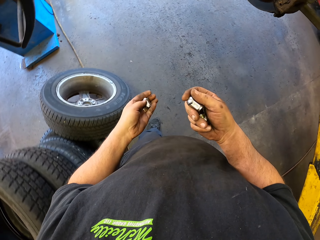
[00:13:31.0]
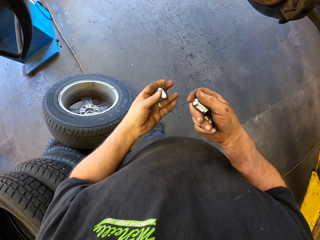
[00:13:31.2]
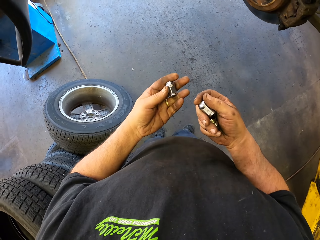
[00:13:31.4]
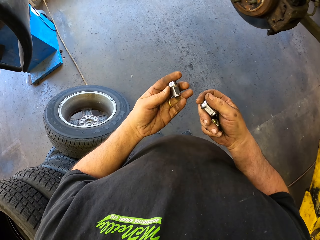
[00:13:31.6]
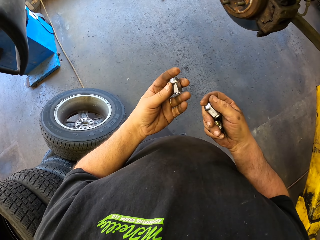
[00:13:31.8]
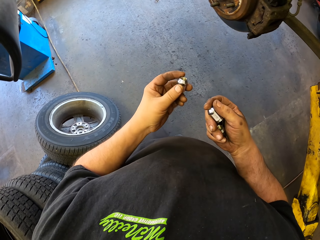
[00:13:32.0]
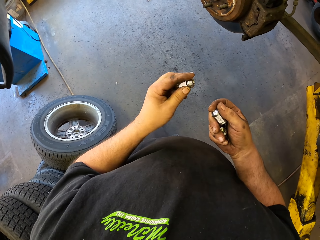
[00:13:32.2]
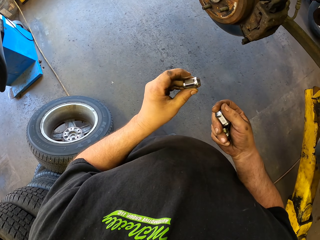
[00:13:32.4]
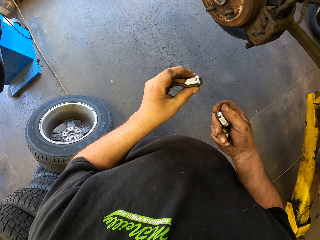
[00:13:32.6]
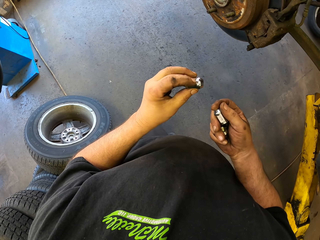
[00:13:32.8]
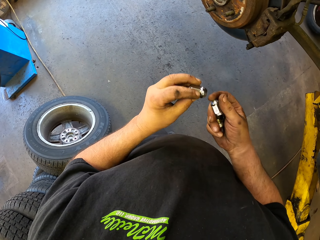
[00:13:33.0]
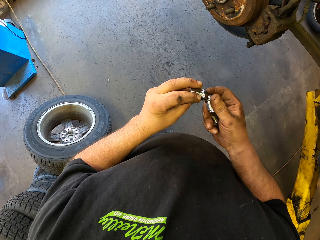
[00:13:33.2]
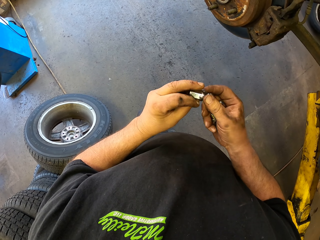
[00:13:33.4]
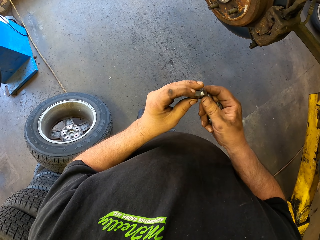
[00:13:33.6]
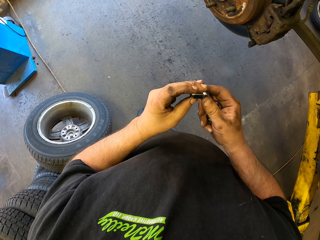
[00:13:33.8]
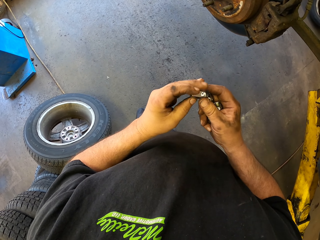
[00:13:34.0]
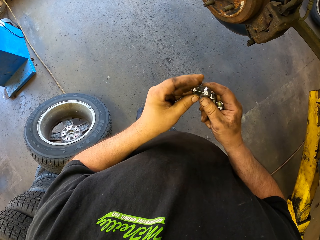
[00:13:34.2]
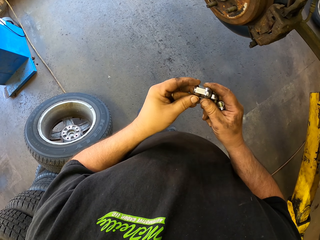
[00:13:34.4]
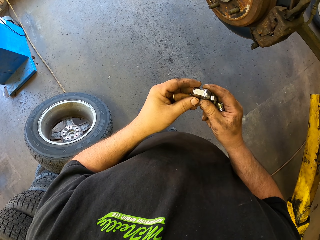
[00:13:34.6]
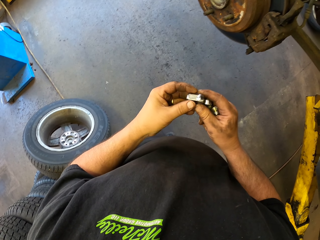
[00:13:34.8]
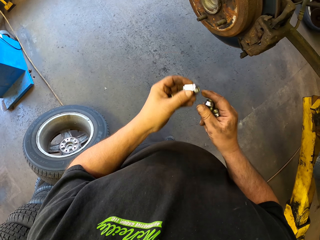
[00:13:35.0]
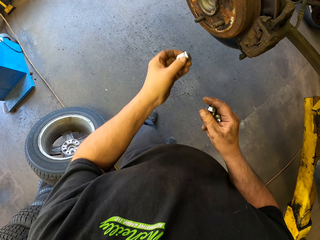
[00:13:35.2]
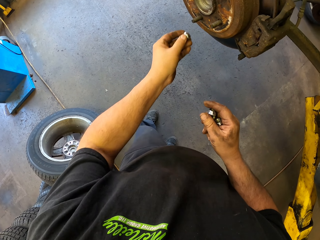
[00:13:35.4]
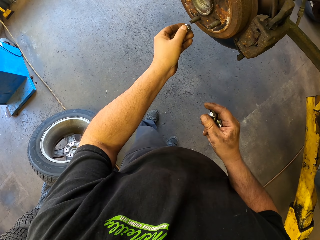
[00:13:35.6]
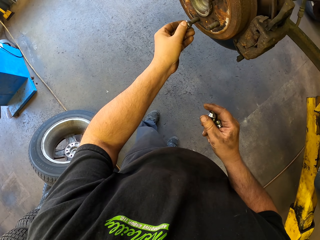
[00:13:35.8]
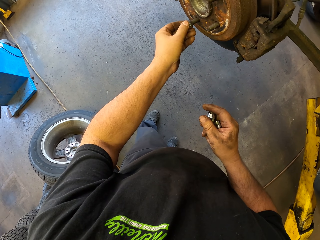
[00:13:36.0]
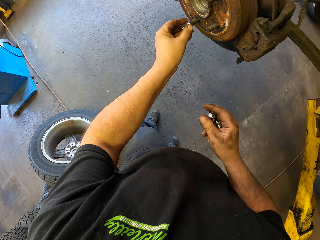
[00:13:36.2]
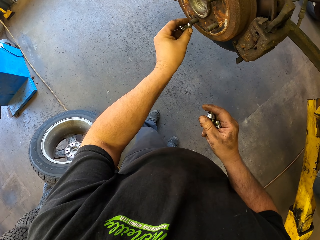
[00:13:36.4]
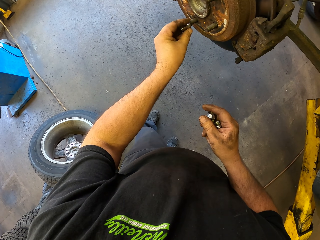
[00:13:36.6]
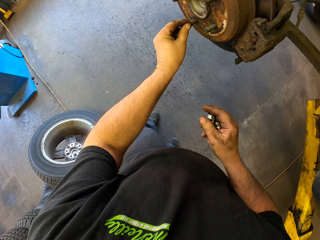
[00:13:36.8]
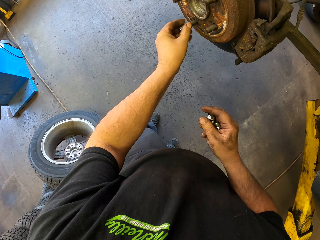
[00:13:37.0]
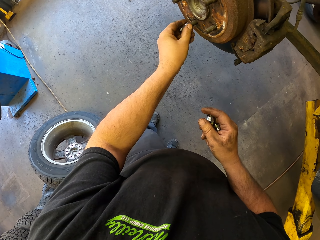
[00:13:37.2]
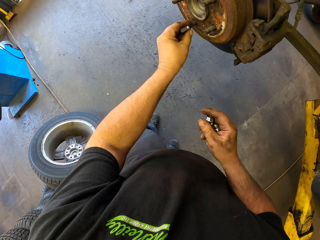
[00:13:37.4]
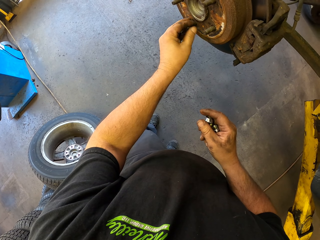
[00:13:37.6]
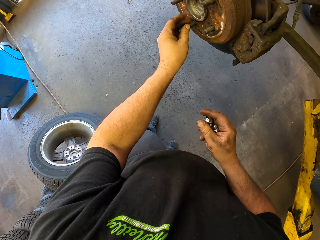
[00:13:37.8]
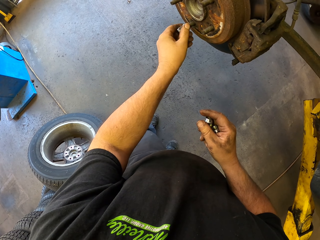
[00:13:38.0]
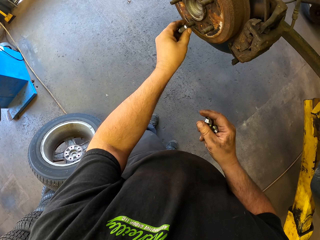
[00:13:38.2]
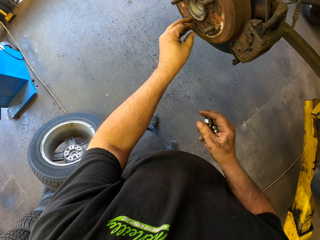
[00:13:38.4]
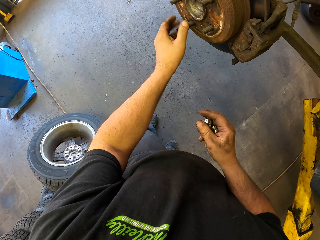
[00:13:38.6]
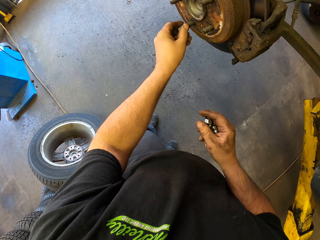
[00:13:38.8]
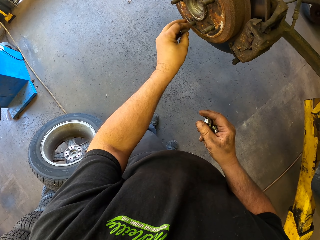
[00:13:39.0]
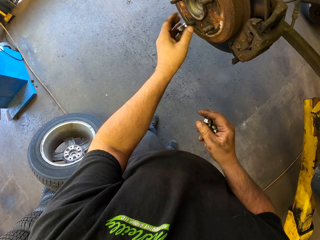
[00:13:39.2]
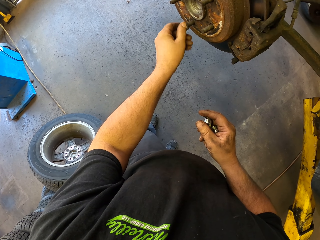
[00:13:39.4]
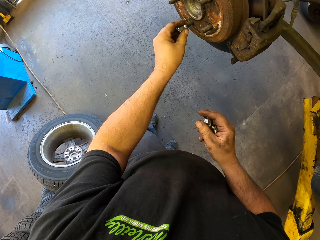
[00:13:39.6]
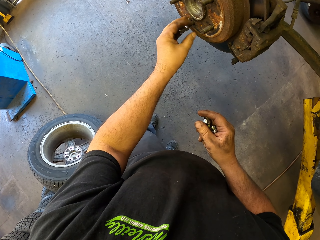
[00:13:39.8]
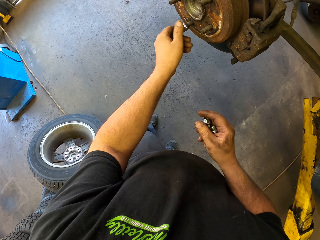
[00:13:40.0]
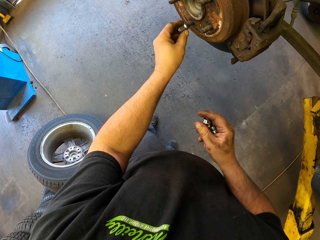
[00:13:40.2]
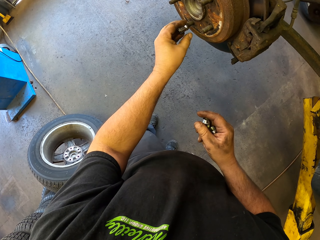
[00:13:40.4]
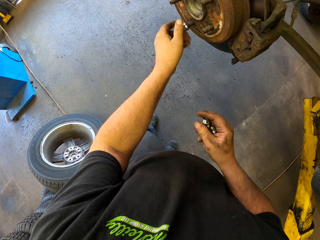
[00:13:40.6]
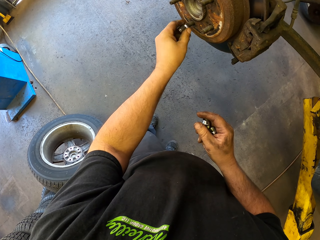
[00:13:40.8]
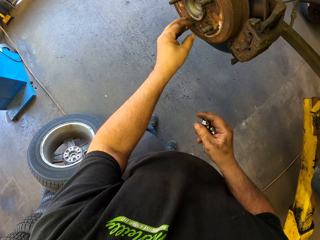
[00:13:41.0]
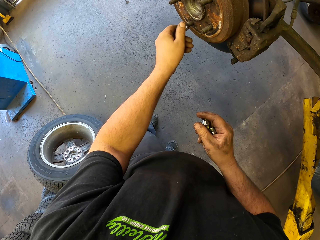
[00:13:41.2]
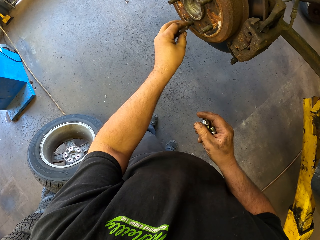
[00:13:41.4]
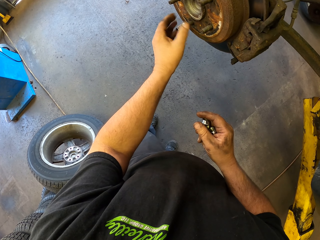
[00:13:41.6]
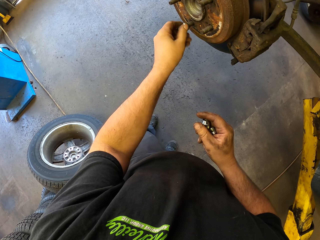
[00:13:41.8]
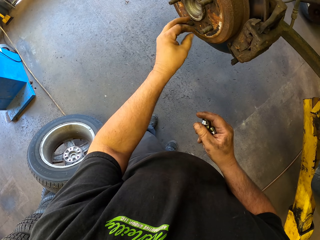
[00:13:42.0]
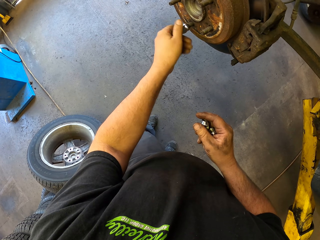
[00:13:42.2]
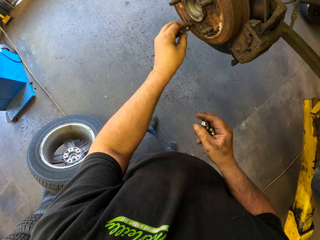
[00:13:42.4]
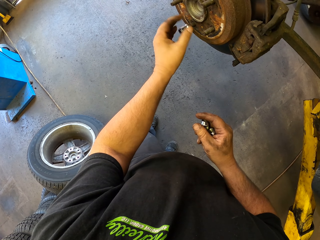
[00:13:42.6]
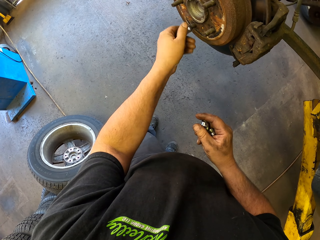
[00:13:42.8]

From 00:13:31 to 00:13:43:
The camera wearer touches the bolts. He turns the bolts with his left hand. He fixes a nut on a bolt in a wheel.

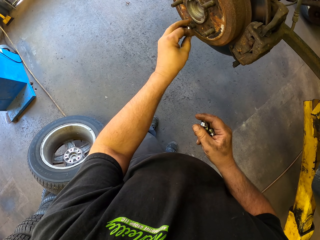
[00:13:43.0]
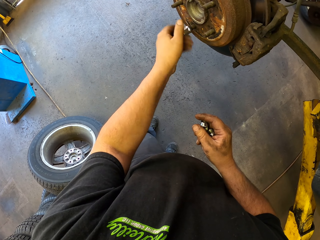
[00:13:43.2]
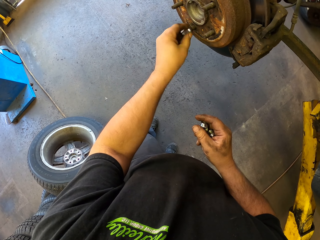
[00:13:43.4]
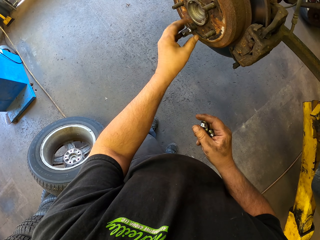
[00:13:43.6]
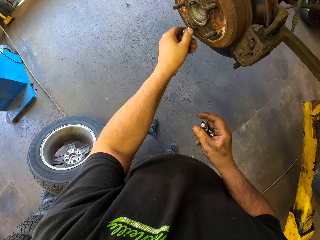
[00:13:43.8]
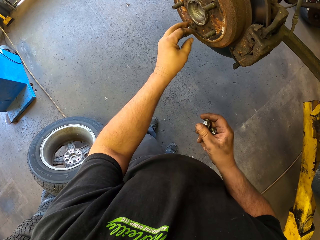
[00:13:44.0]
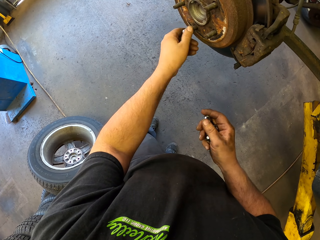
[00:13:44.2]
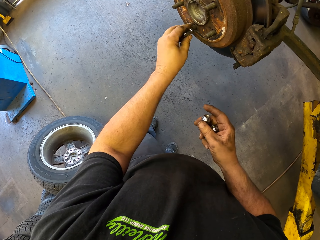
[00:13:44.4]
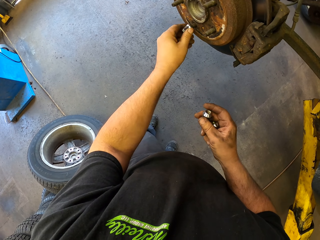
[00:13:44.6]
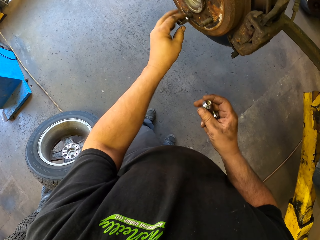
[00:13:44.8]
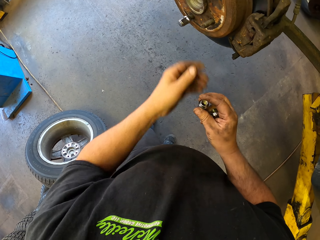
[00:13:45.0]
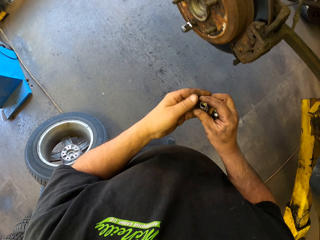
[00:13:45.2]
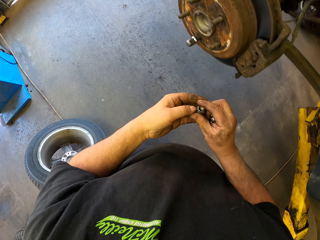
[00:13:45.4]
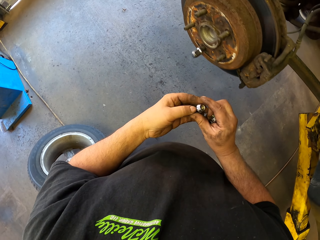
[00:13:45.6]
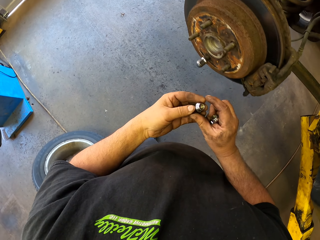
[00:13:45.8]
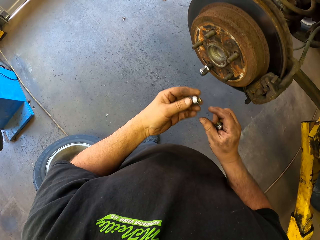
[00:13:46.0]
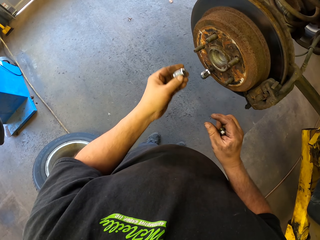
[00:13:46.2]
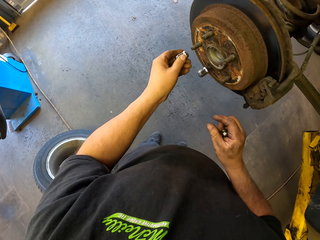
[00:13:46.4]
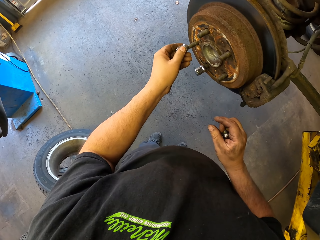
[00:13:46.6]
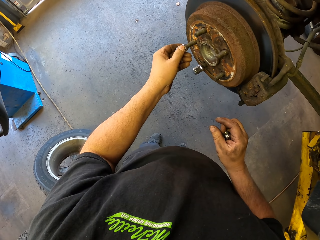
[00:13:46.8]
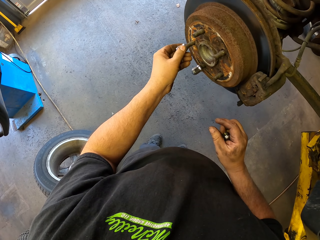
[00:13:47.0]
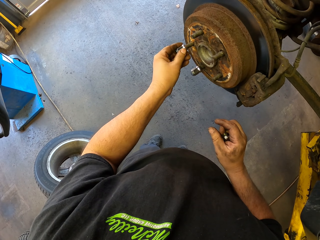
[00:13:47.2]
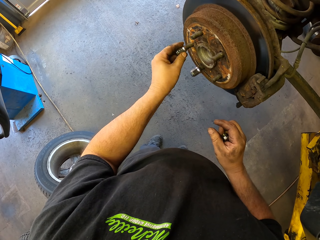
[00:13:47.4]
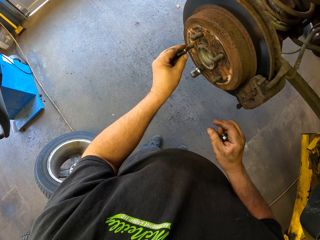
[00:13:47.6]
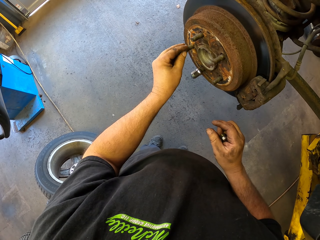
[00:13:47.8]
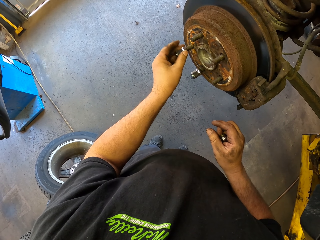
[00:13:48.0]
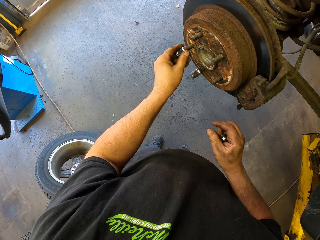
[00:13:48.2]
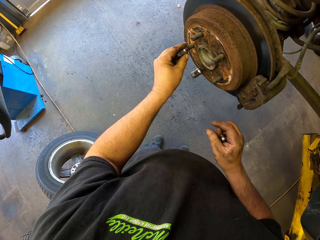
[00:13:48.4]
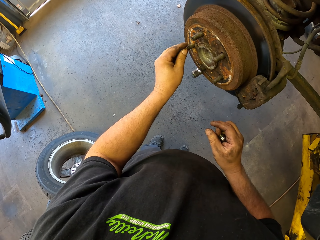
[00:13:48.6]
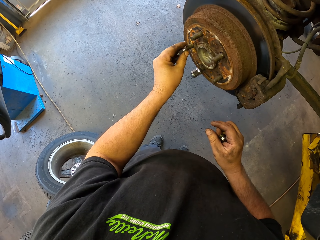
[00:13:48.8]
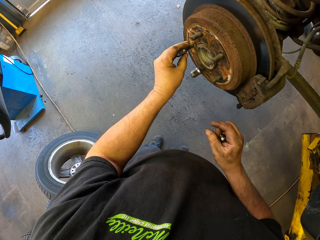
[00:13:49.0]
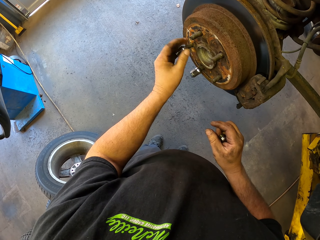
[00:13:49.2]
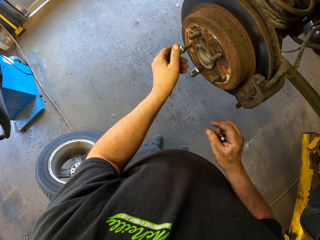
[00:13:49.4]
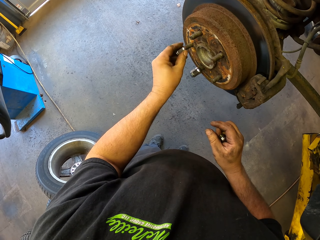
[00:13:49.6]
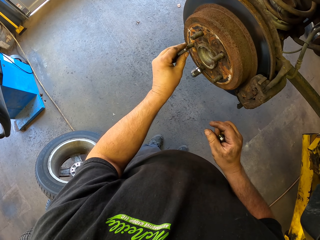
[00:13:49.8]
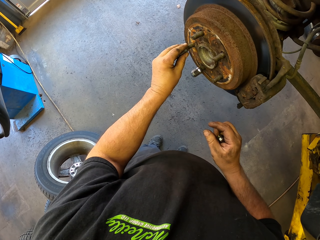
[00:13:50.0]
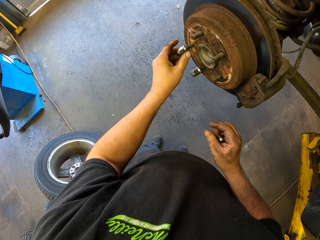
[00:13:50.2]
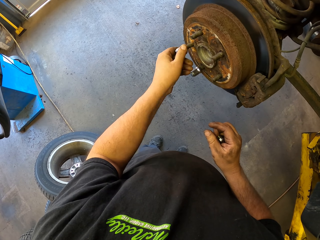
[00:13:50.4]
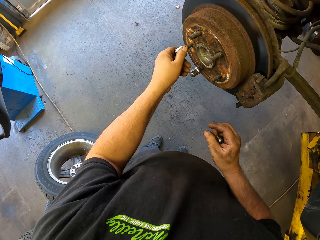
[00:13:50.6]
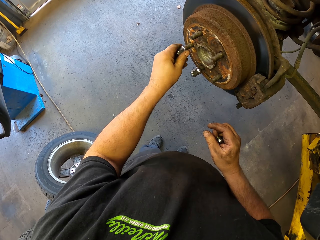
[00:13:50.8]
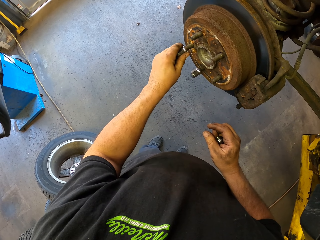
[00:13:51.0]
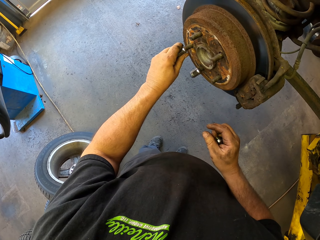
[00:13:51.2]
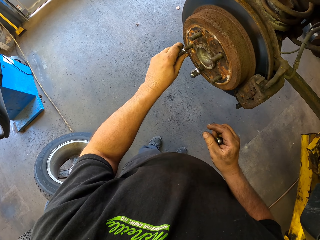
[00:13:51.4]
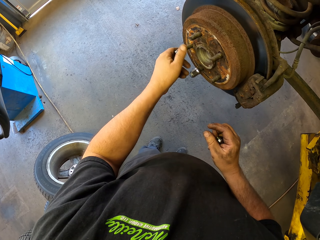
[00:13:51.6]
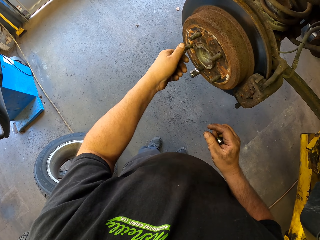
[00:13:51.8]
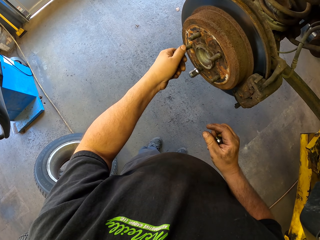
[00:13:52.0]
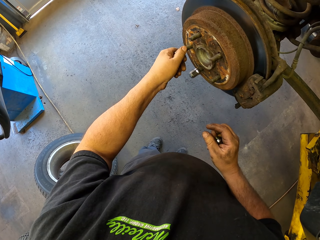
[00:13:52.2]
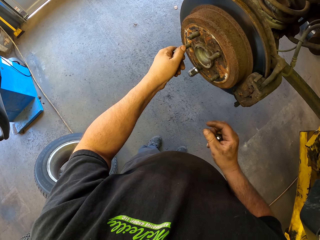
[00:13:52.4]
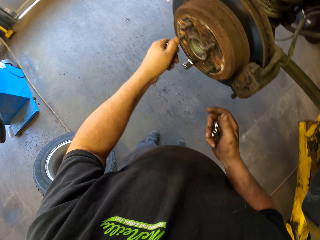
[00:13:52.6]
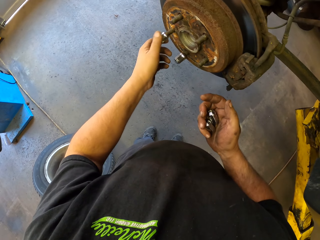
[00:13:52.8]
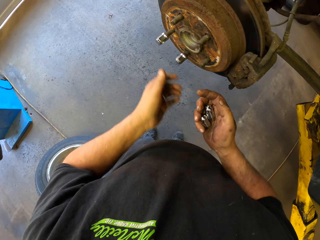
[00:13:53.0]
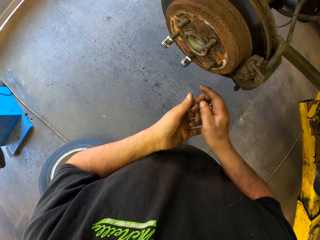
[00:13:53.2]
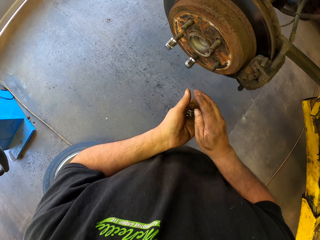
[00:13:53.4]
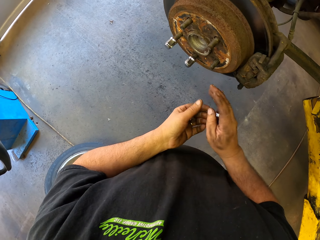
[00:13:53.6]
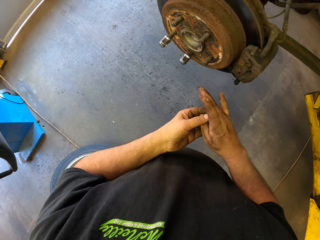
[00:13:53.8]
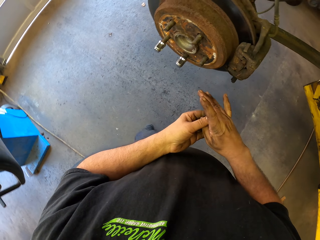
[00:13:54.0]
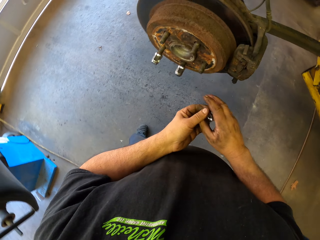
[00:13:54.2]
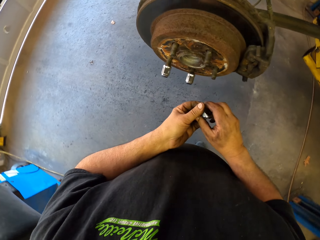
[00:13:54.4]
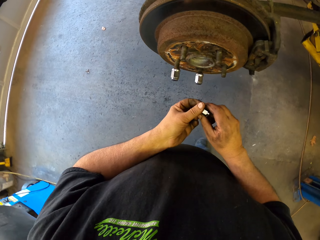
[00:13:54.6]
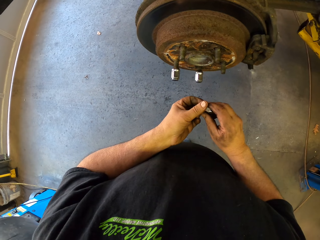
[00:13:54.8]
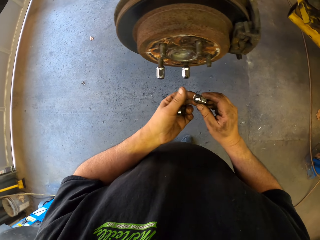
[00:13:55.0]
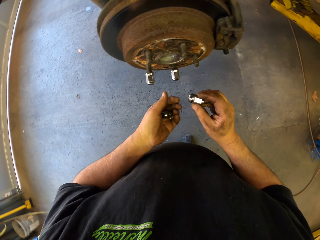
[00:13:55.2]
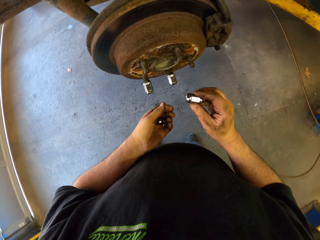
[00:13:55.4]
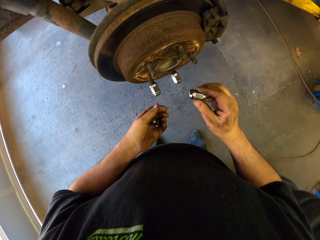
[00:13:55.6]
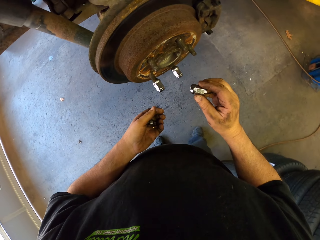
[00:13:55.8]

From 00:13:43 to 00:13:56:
The camera wearer picks up a wheel lug nut from his hand. He puts the wheel lug nut on a bolt in a wheel. He picks up another wheel lug nut from his hand. He moves closer to the wheel.
